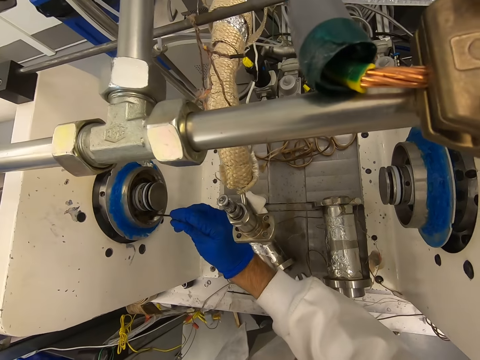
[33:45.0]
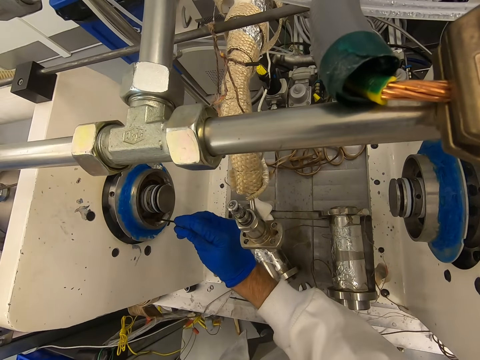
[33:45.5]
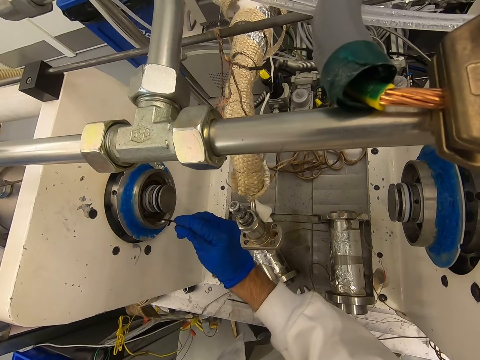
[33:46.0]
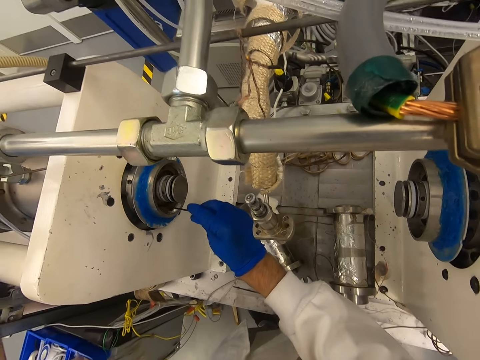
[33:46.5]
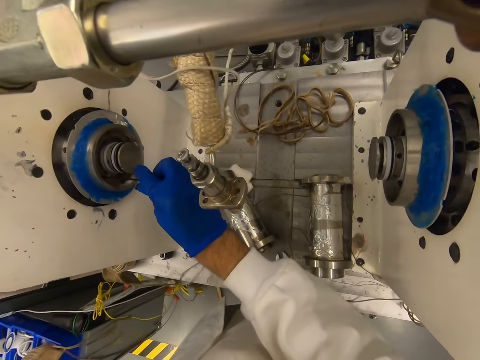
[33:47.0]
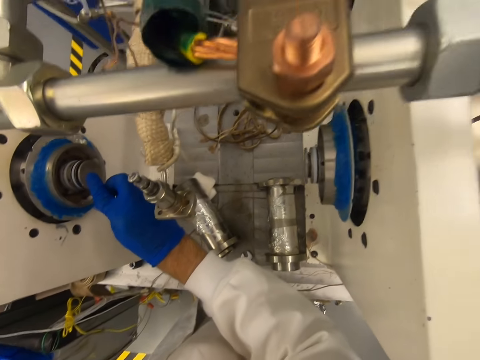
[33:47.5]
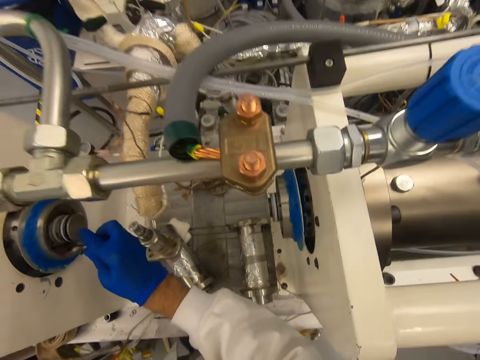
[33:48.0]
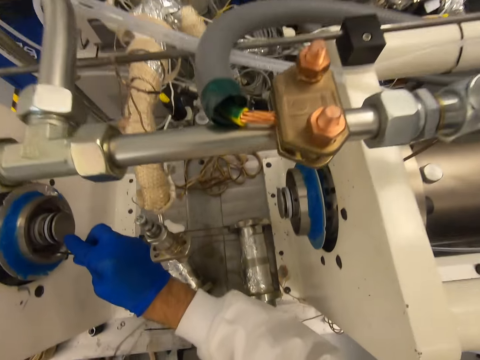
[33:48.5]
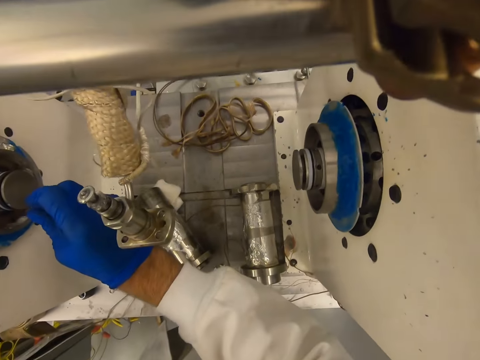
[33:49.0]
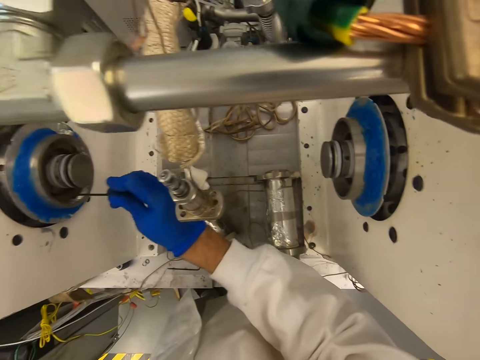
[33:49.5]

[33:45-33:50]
The camera wearer inserts the needle in the machine. They insert the needle in the machine again.
